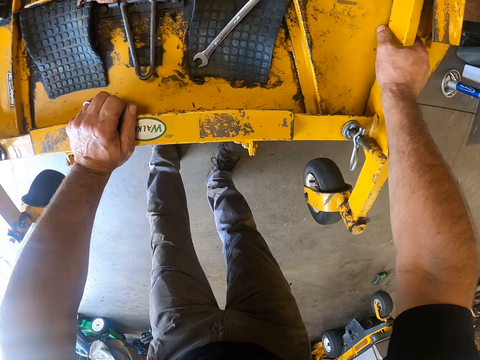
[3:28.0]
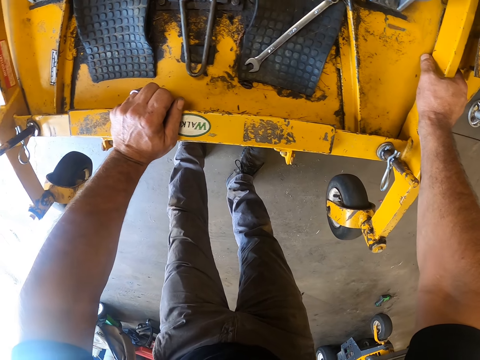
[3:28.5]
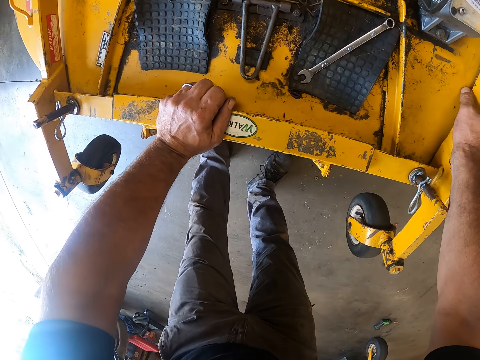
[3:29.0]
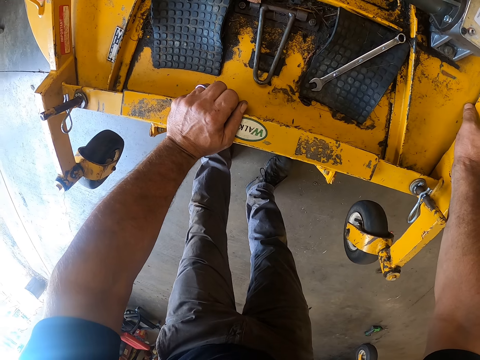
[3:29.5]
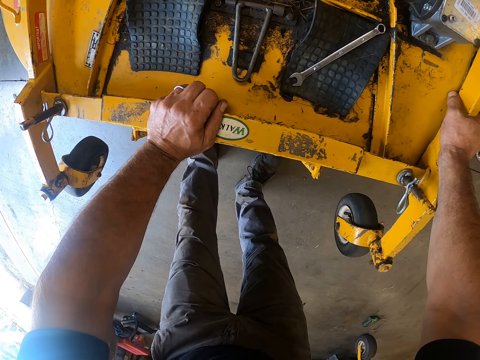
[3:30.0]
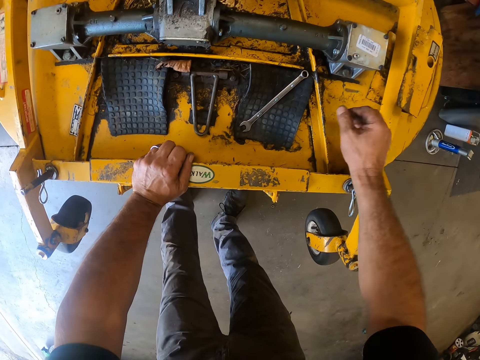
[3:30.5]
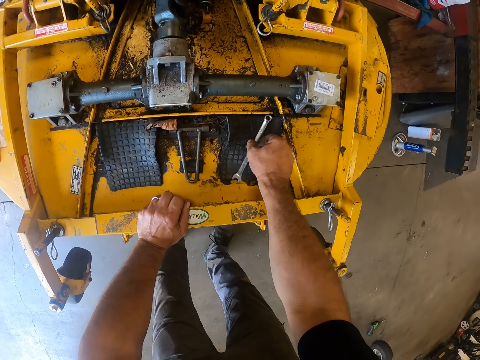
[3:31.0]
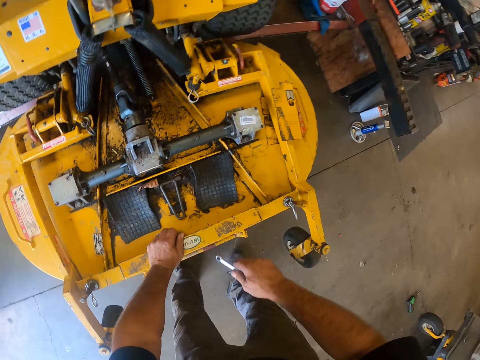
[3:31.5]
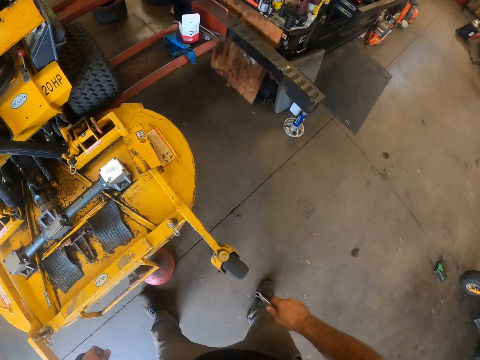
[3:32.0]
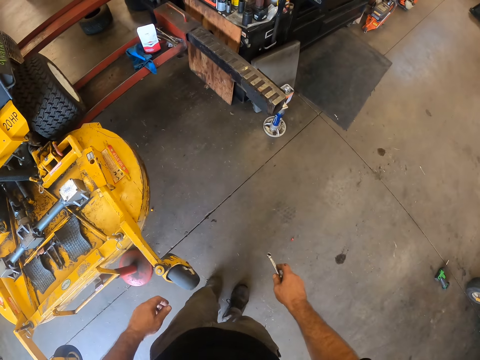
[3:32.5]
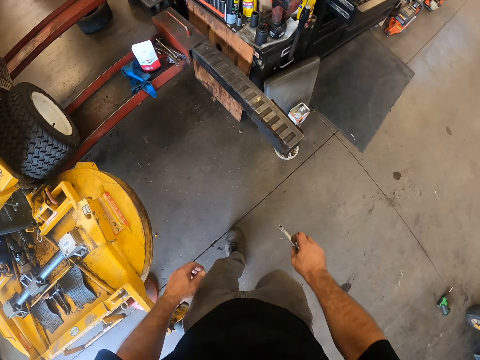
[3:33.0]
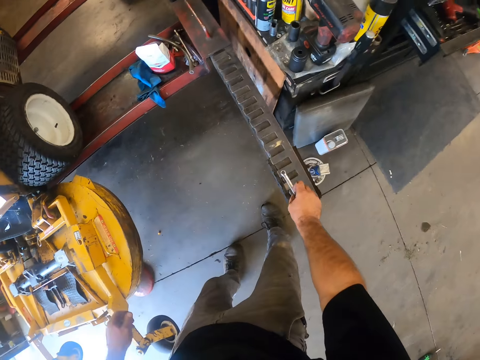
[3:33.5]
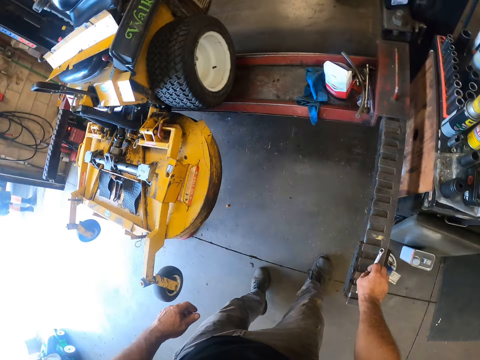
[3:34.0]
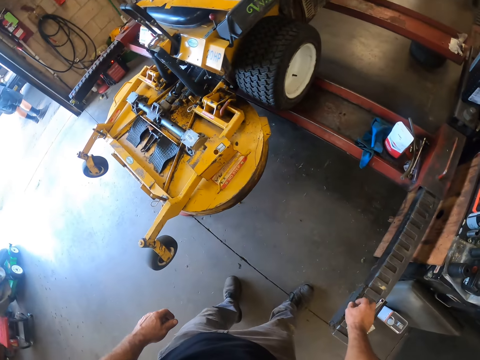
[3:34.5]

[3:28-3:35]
The camera wearer picks up the wrench with his right hand. He walks around the truck. He drops the wrench on the auto lift with his right hand.

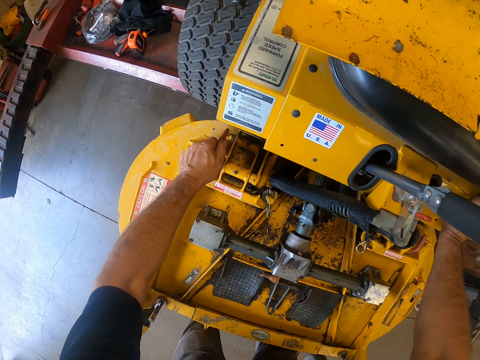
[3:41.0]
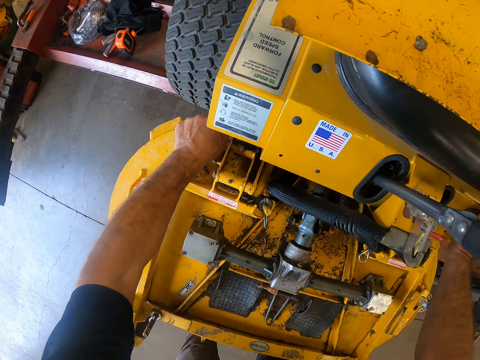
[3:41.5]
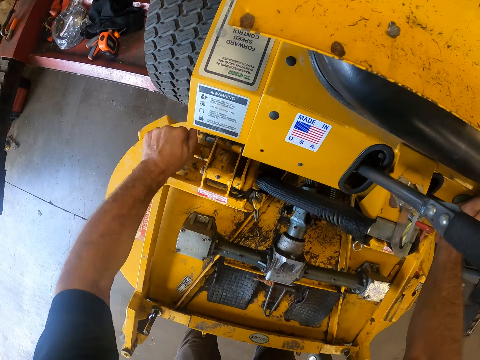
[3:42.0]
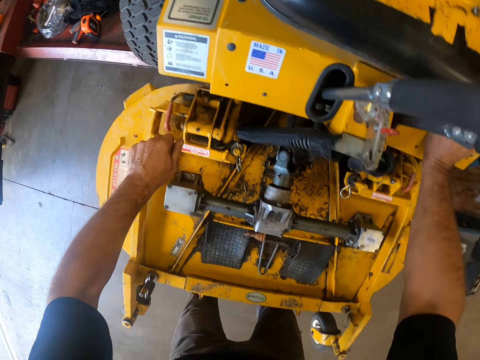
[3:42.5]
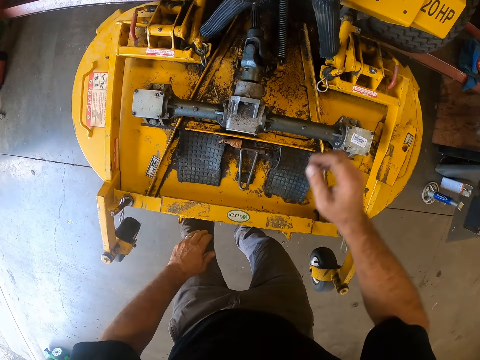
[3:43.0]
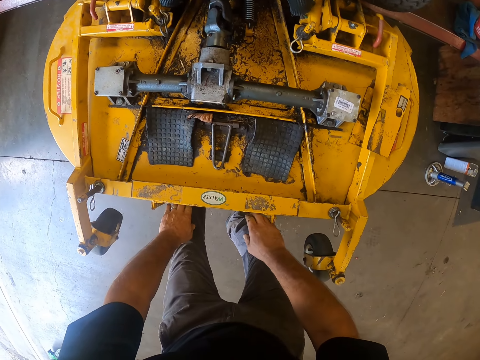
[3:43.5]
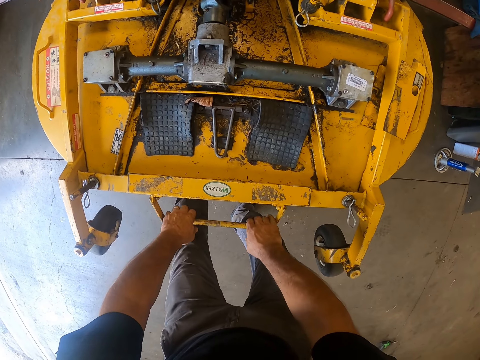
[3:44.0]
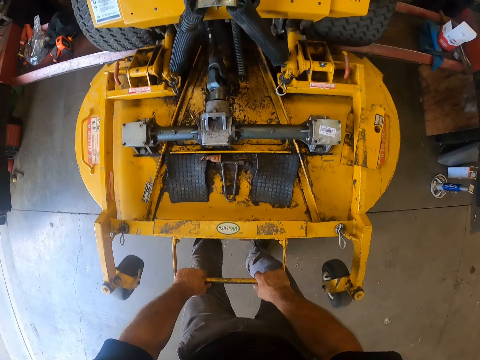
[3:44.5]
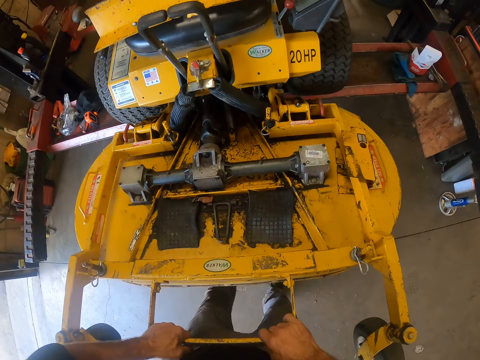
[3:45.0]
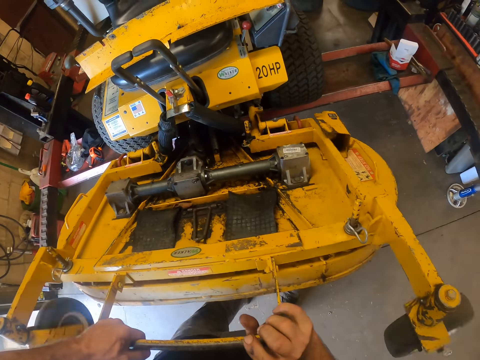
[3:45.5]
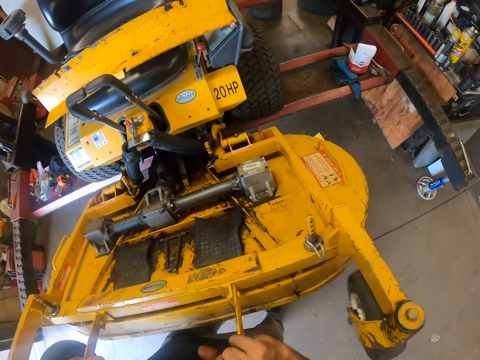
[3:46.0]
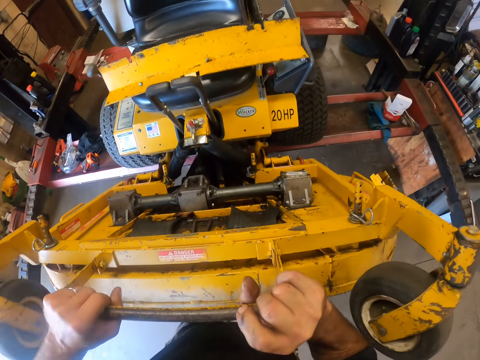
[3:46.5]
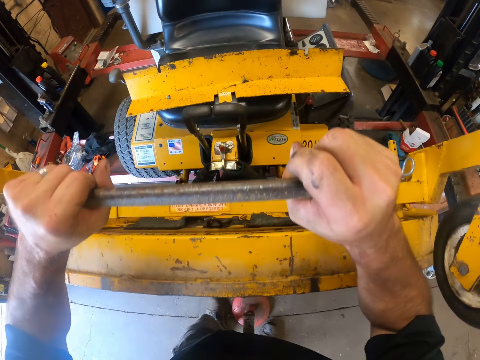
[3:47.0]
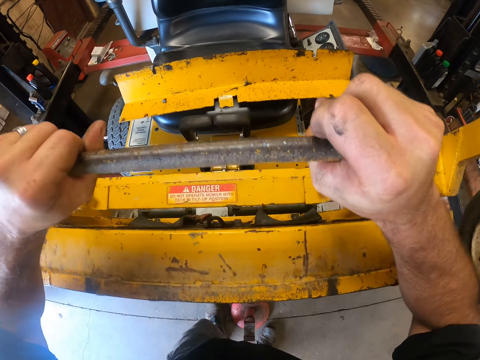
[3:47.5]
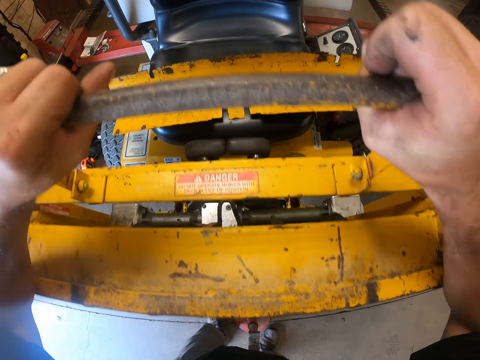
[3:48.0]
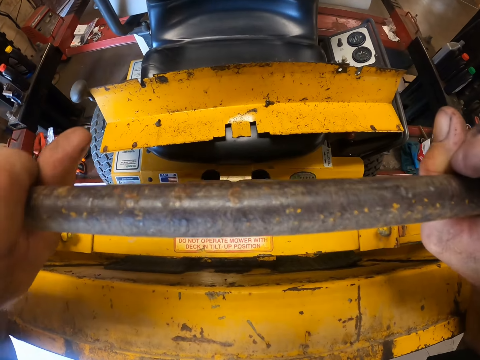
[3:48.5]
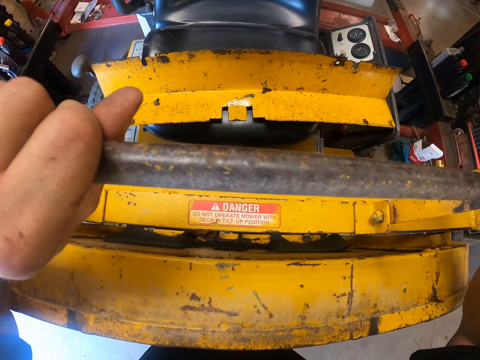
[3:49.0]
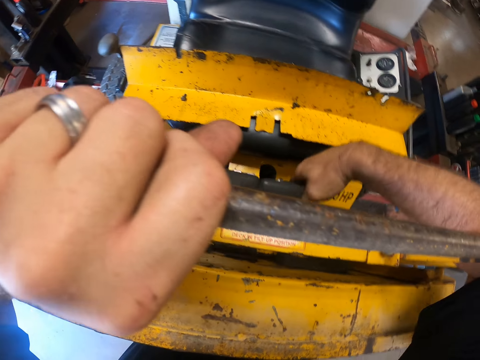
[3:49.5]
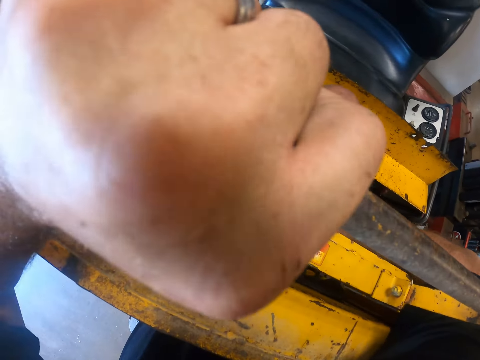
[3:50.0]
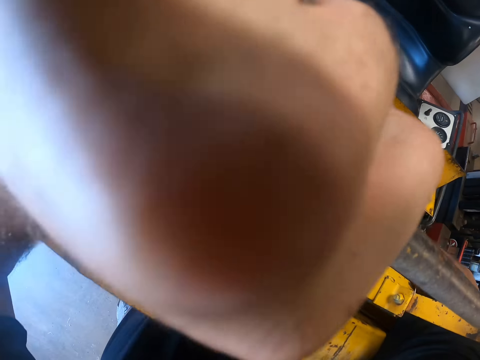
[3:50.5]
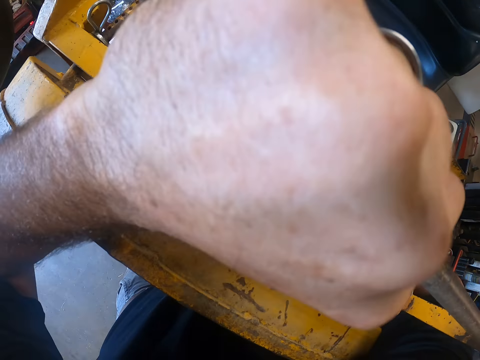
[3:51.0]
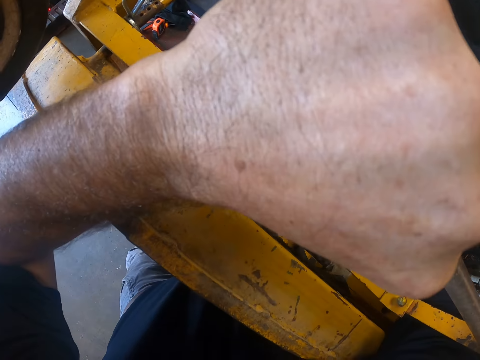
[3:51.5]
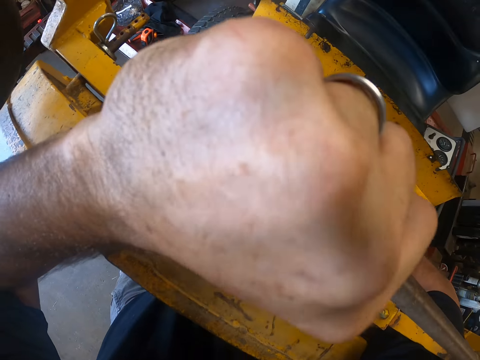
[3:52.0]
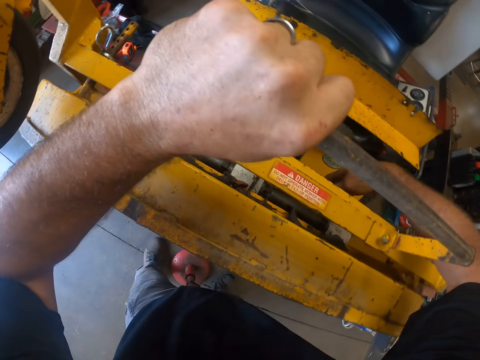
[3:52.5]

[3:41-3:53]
The camera wearer lifts a third lever on the lawnmower deck with his left hand. He lifts the lawnmower deck with a handle. He holds the lawnmower deck handle with his left hand. He touches something. He puts his right hand in the lawnmower deck.

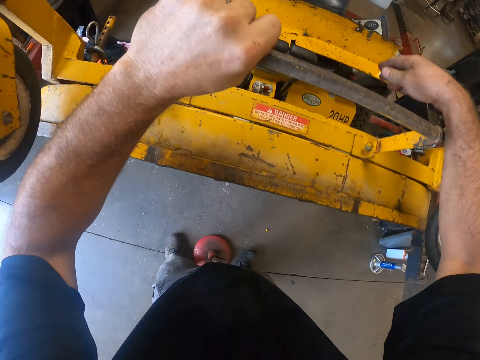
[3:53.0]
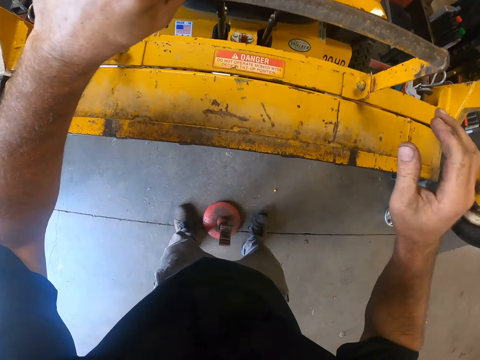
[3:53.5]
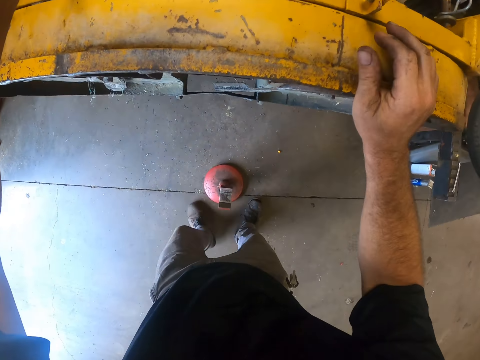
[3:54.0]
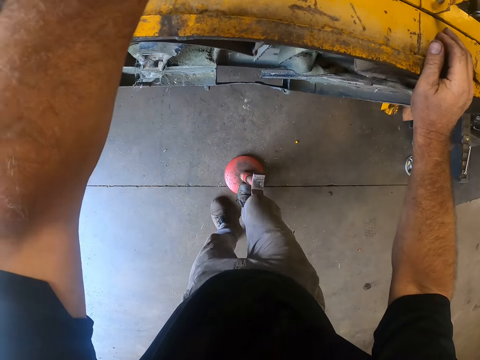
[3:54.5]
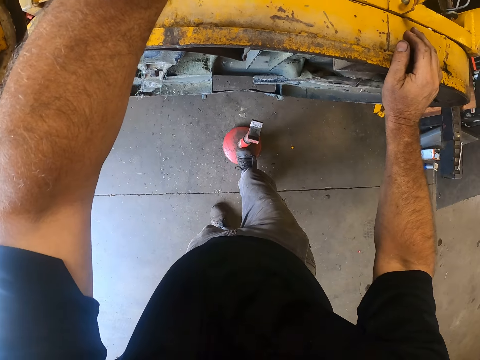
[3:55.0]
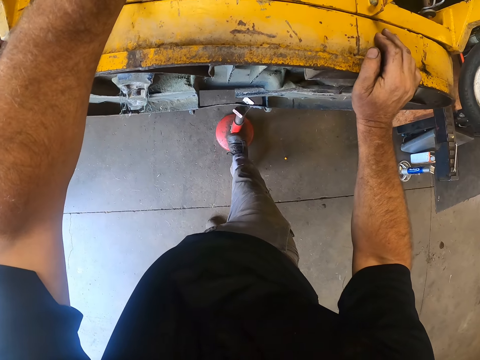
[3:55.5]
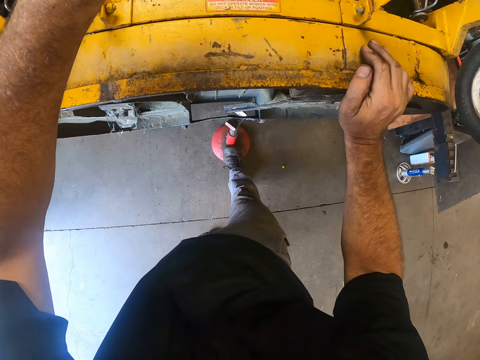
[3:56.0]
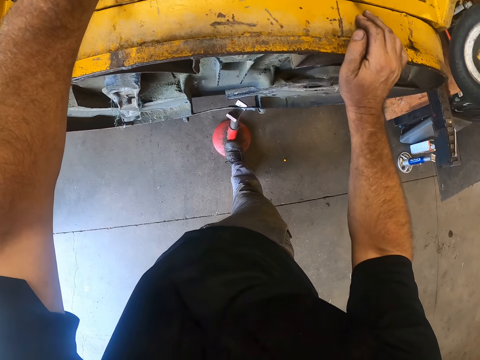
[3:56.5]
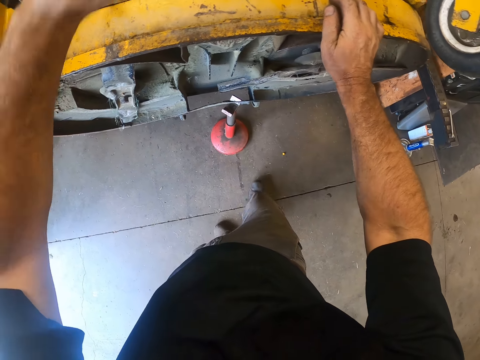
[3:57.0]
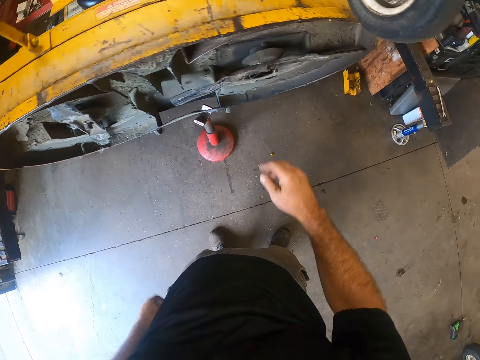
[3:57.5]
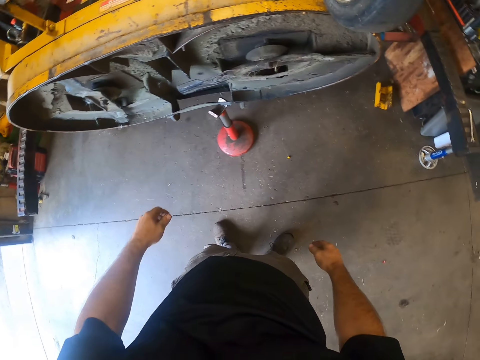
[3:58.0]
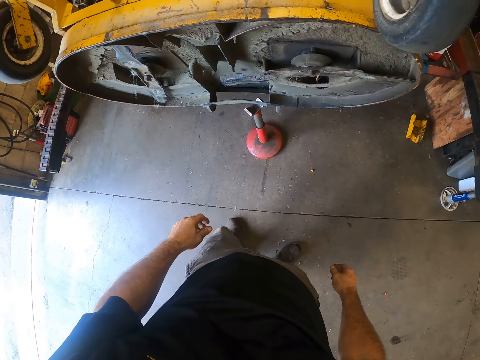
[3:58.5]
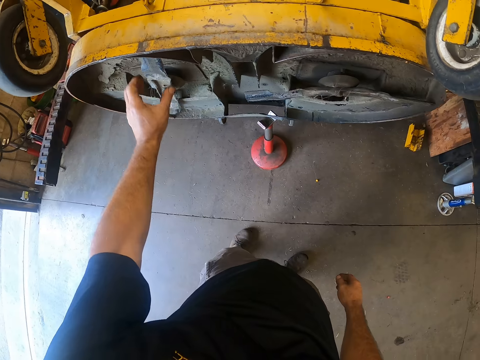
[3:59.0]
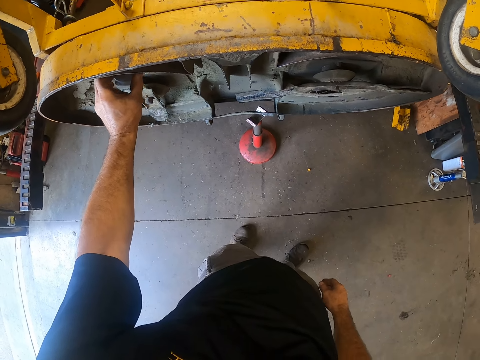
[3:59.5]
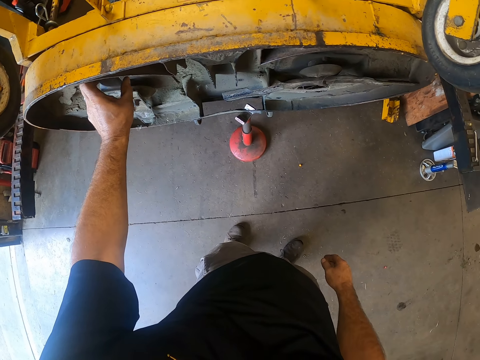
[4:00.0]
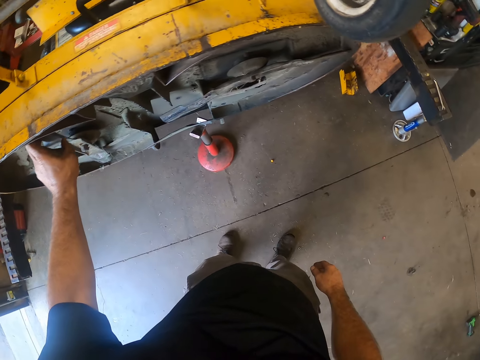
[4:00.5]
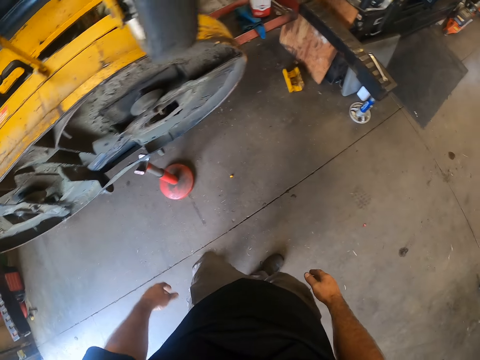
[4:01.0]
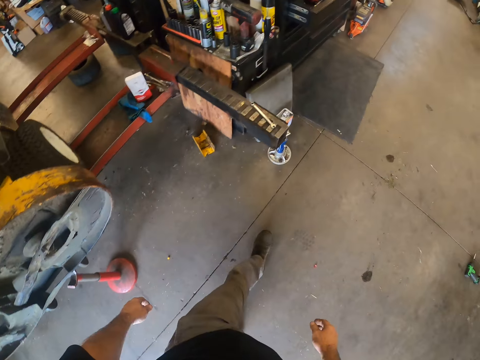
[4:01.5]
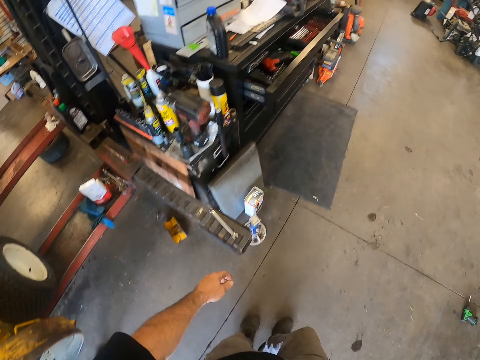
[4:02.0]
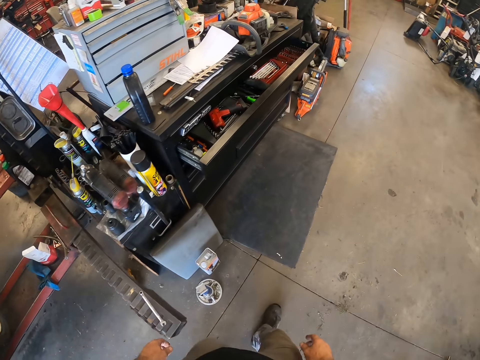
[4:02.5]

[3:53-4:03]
The camera wearer places his right hand on the lawnmower deck. He pushes a jack stand under the lawnmower deck with his right leg. He fixes the truck. He touches a lawnmower blade under the lawnmower deck with his left hand. He walks around the garage.
